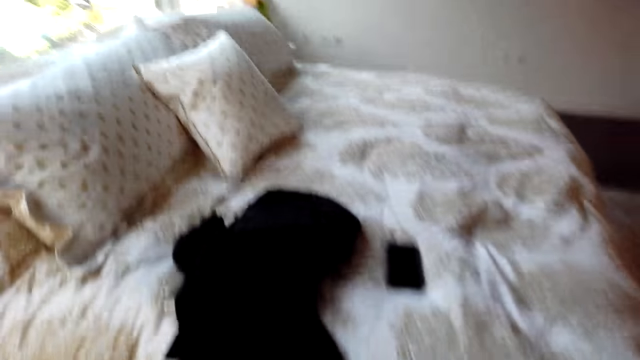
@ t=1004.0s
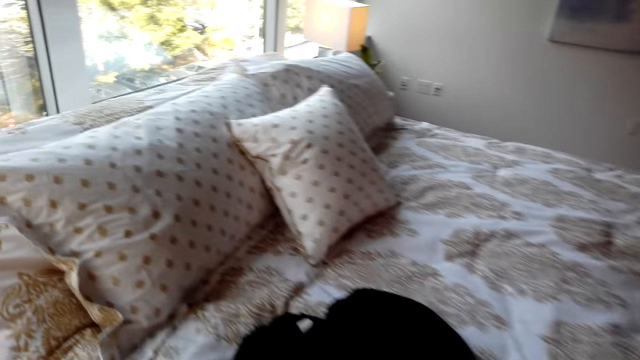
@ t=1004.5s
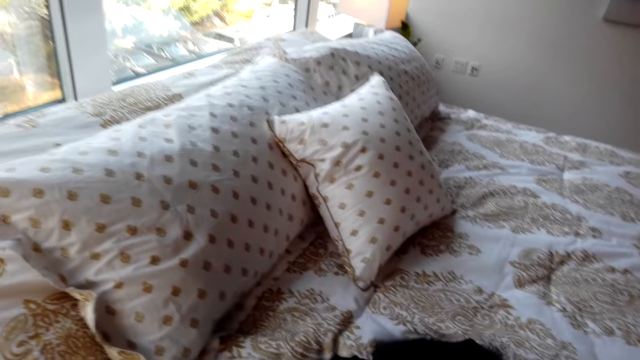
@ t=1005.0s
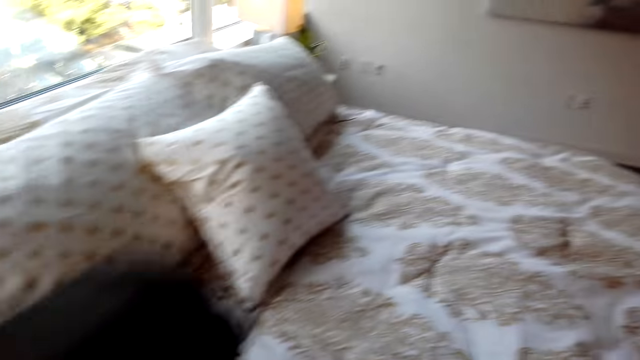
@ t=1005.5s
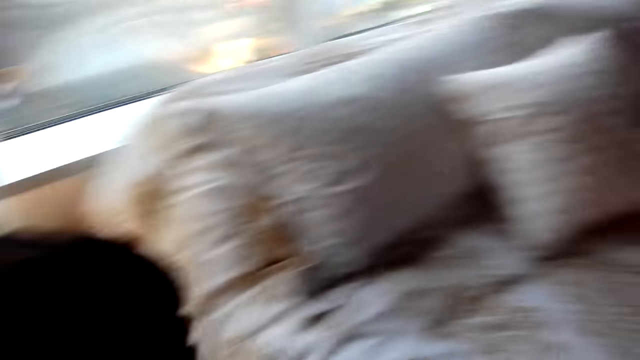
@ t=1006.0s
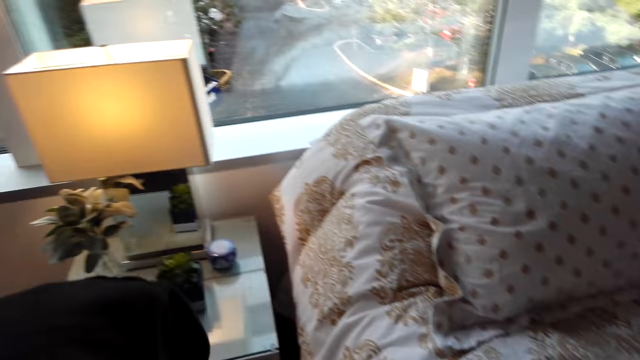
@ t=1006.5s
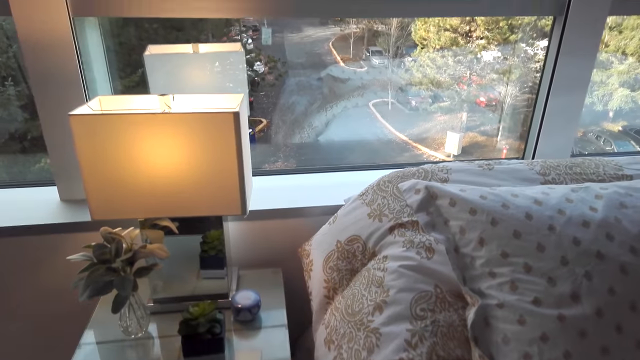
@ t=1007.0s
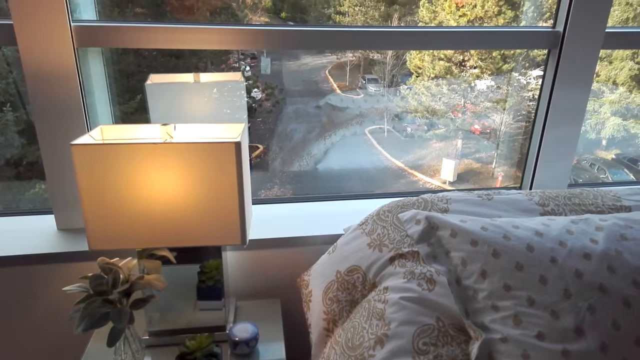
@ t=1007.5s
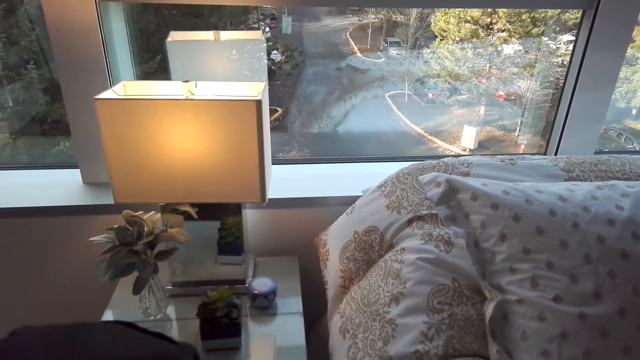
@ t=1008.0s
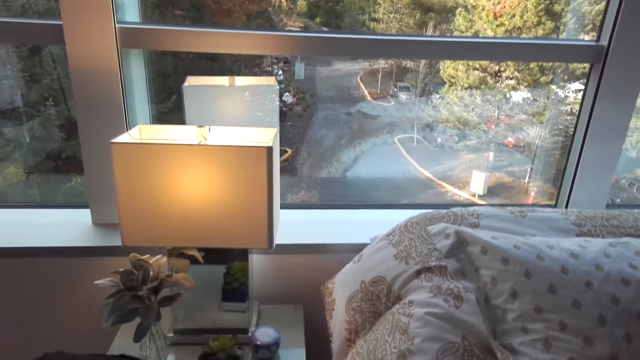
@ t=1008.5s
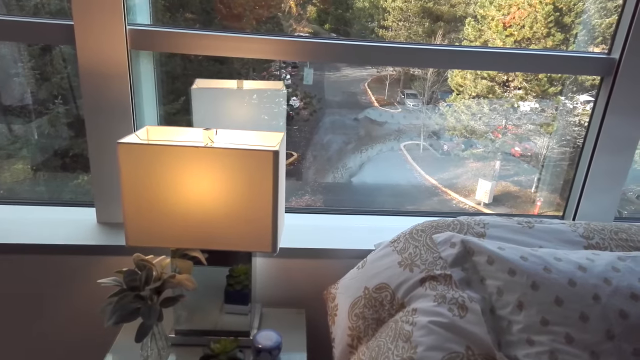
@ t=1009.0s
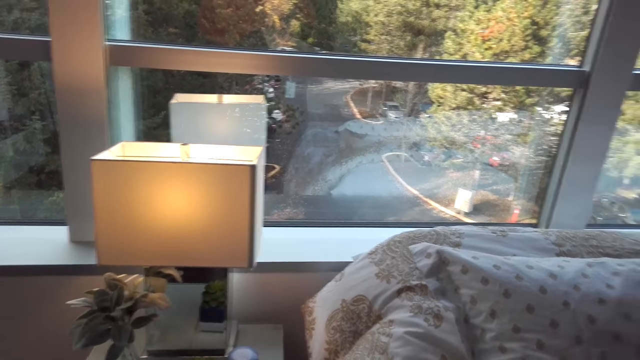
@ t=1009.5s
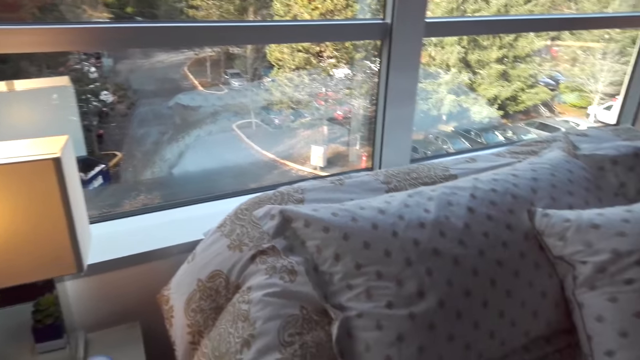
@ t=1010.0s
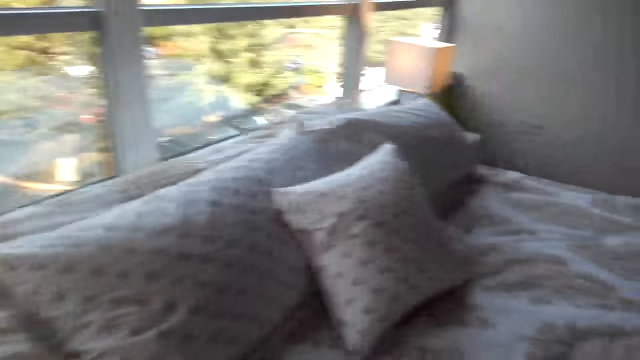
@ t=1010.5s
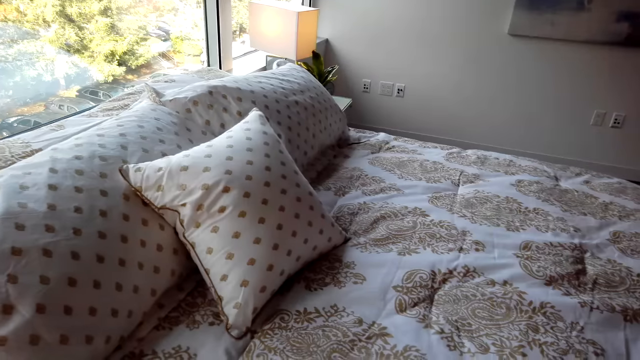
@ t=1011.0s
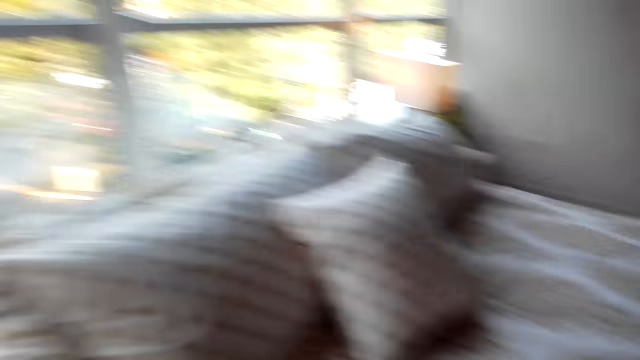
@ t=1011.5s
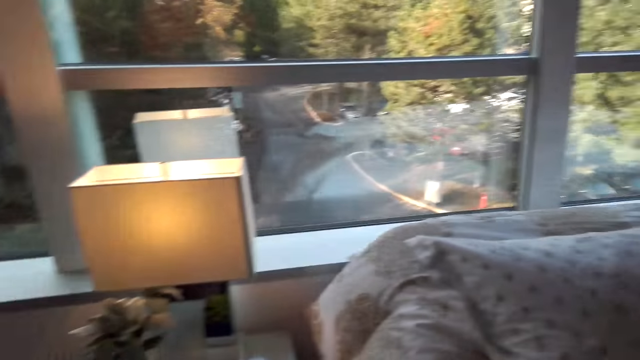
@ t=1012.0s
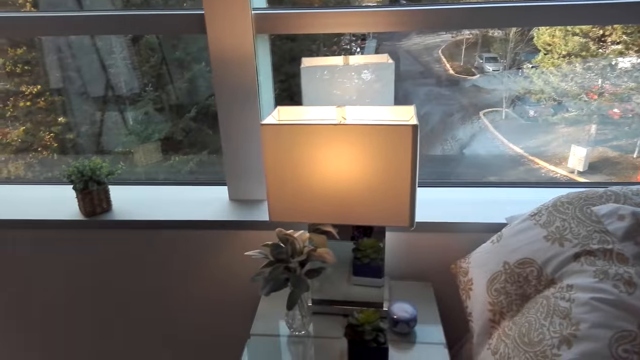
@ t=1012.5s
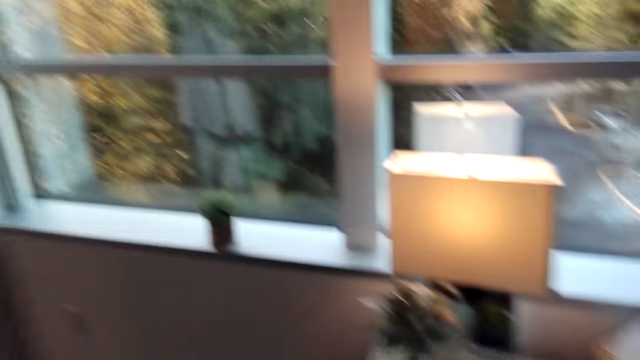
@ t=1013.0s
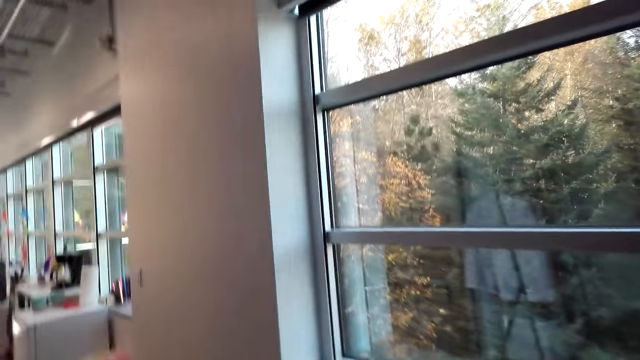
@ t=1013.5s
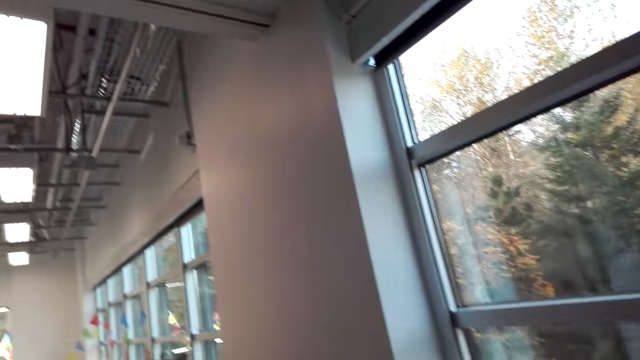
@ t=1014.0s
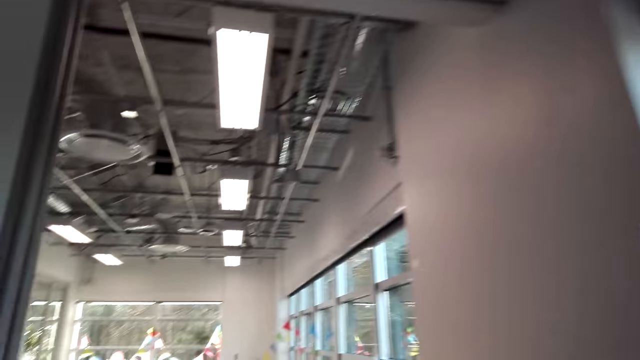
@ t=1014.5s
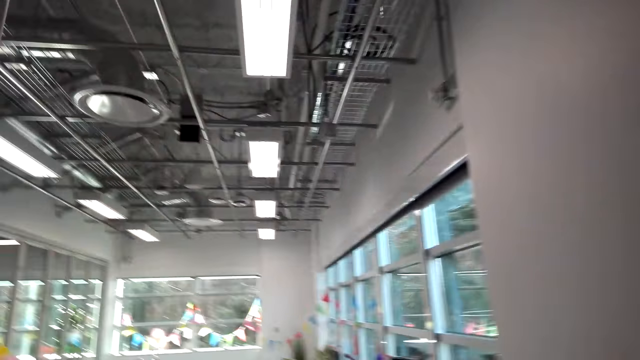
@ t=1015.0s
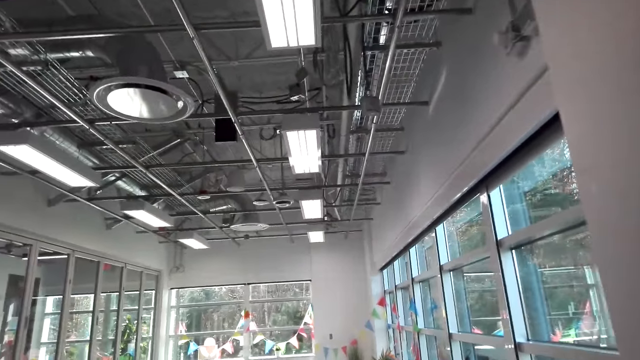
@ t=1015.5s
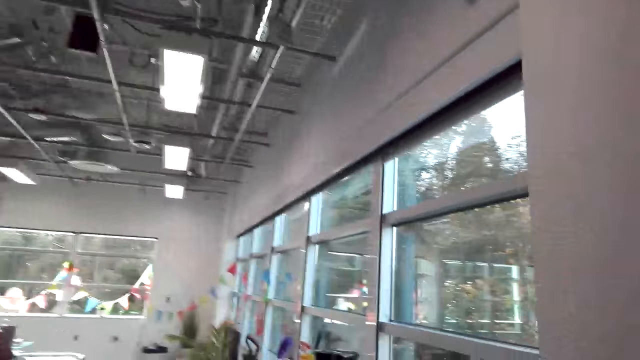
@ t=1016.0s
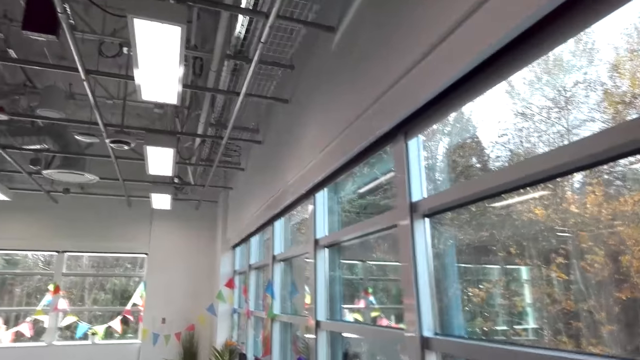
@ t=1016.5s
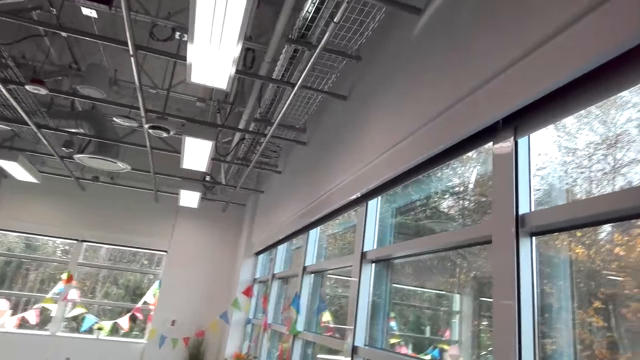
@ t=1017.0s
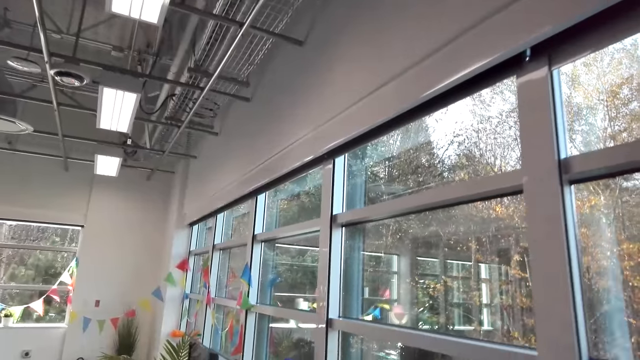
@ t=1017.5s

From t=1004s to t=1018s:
The camera wearer picks up the cloth from the bed. They look around and walk in the room.

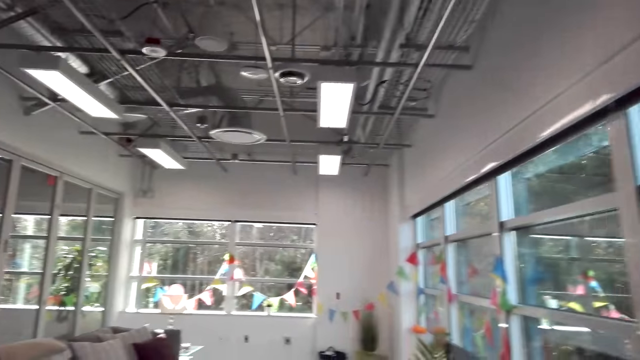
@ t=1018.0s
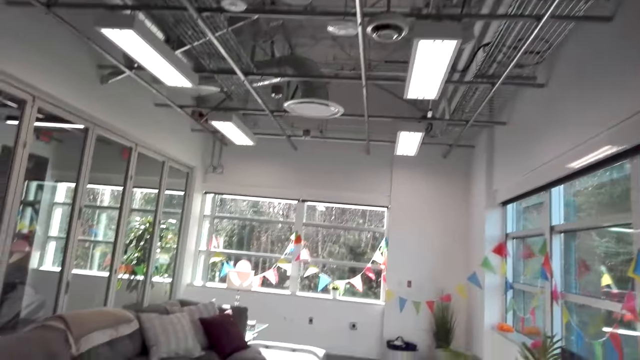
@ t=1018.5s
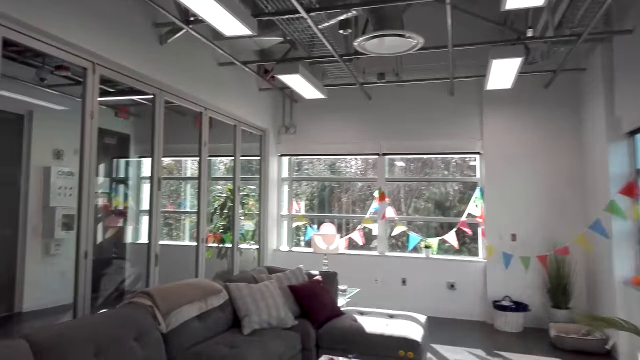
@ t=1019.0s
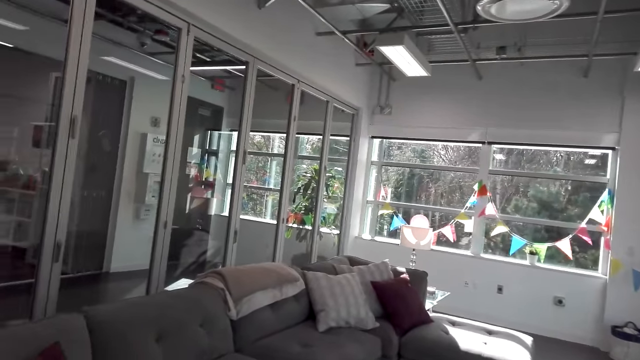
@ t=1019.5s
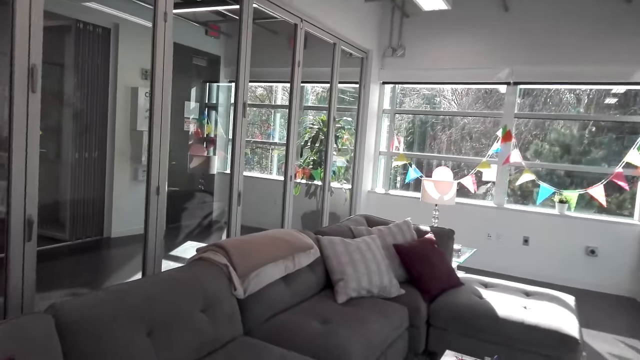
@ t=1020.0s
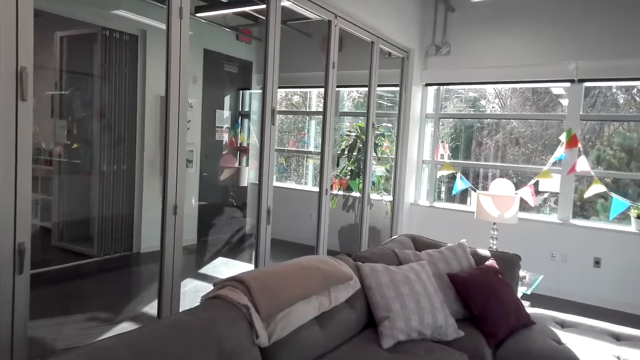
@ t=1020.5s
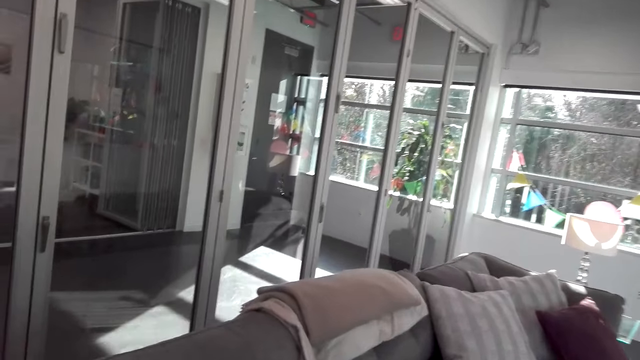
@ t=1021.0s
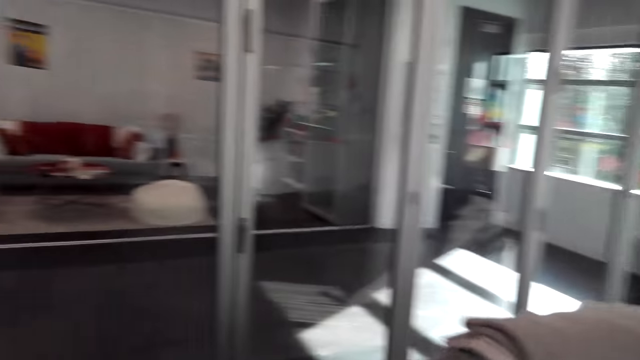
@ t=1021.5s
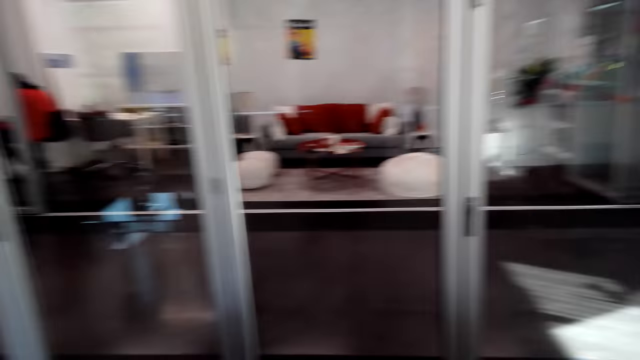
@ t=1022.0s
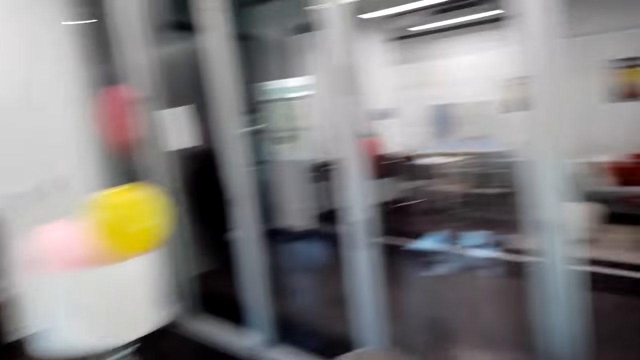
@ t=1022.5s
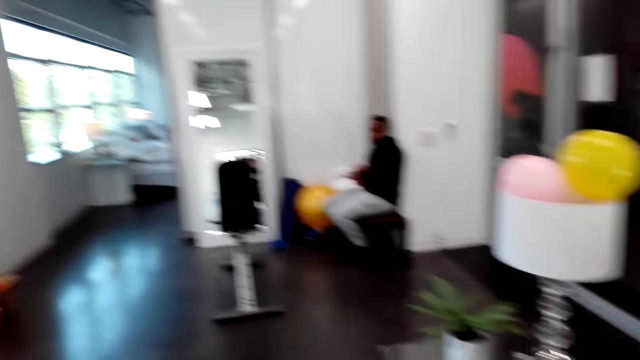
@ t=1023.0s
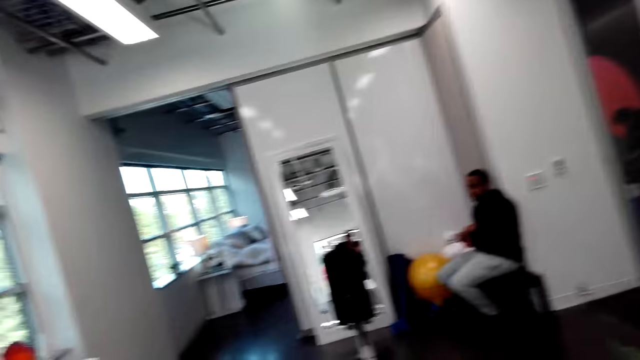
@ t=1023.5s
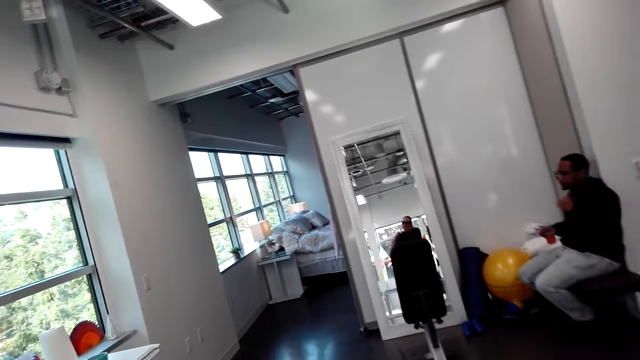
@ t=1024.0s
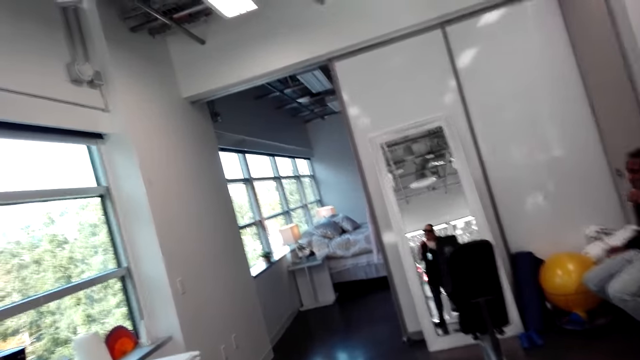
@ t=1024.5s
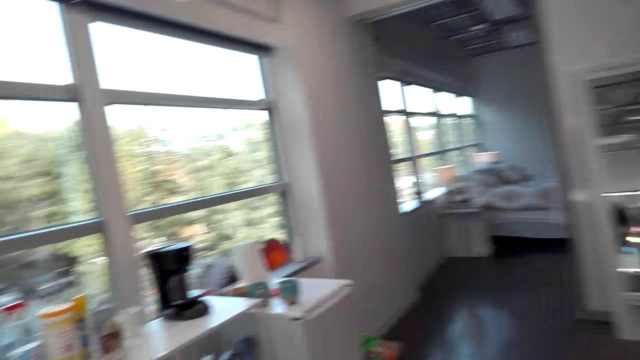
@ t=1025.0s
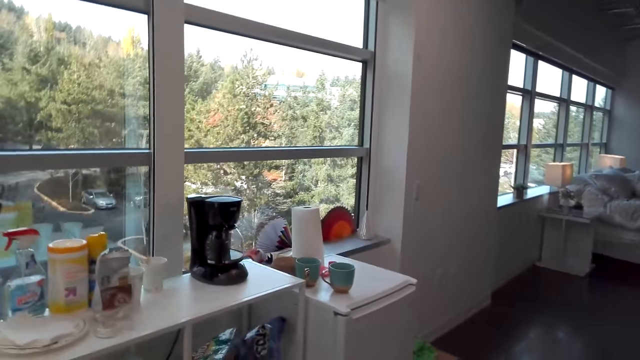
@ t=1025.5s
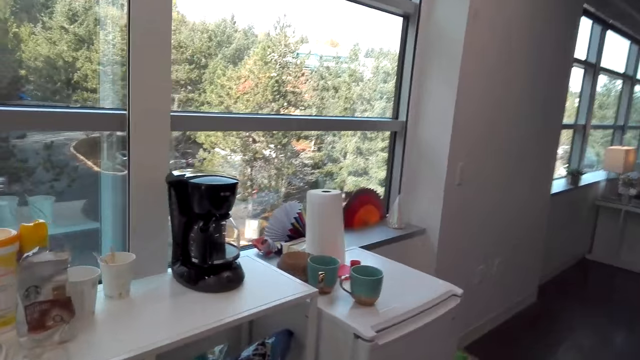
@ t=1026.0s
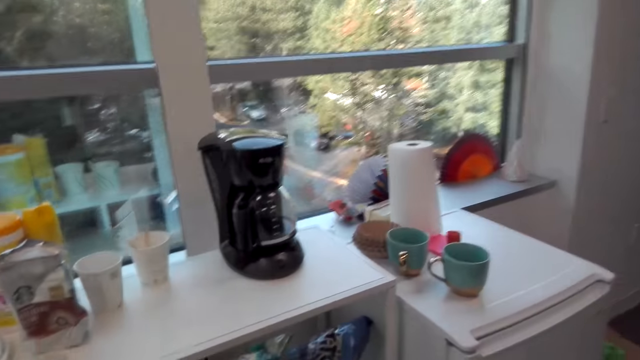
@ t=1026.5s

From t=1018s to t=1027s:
The camera wearer looks around, talks and walks around. A person sits in the room.
